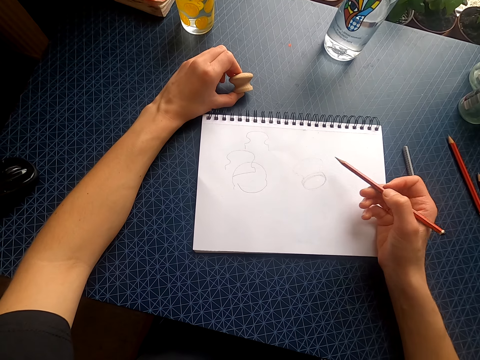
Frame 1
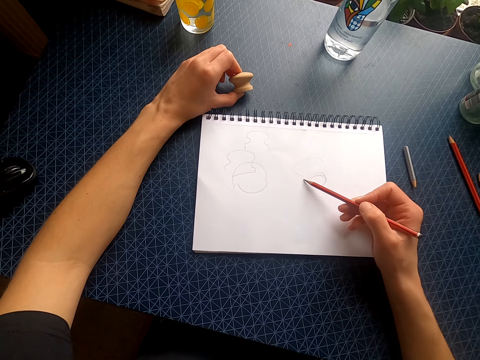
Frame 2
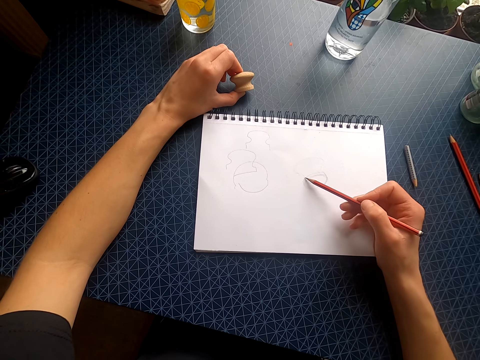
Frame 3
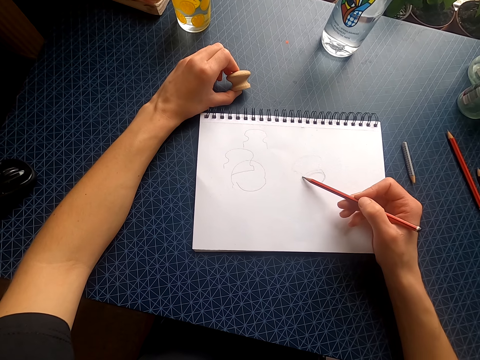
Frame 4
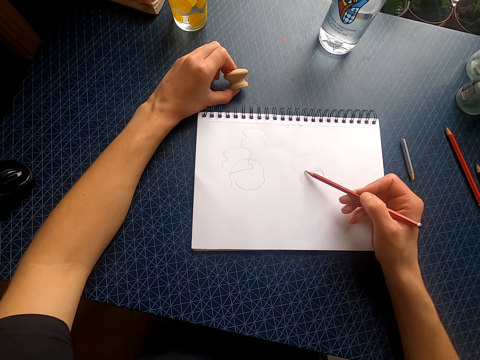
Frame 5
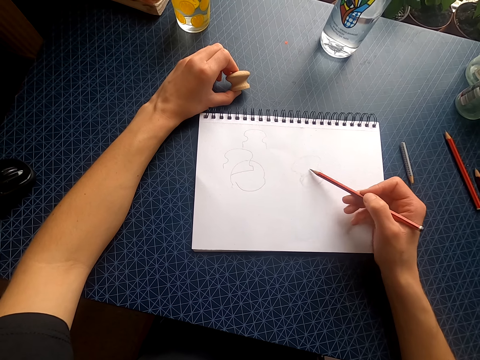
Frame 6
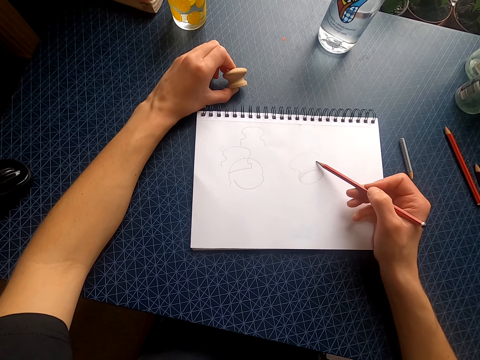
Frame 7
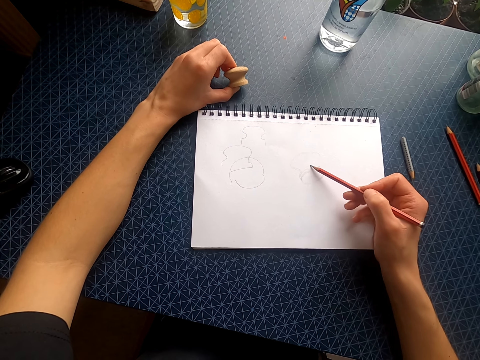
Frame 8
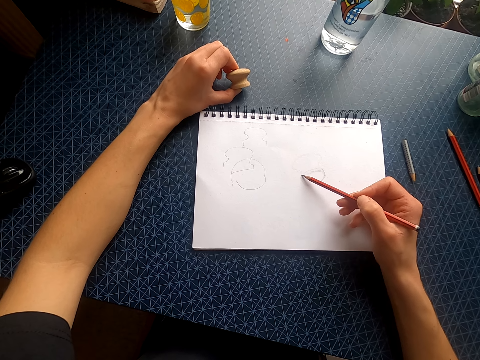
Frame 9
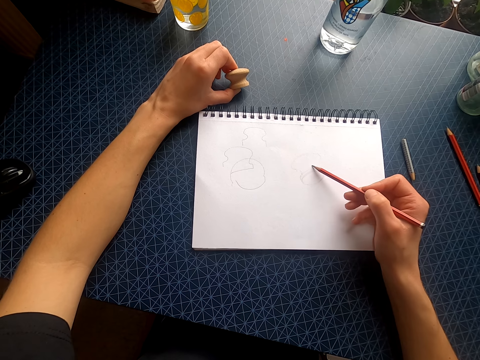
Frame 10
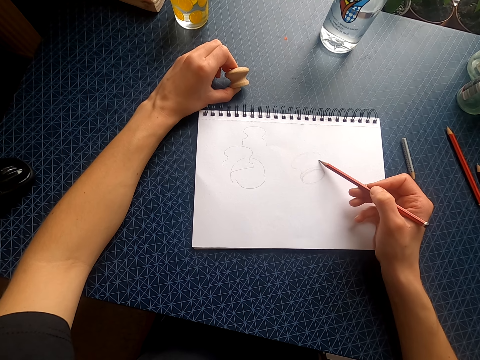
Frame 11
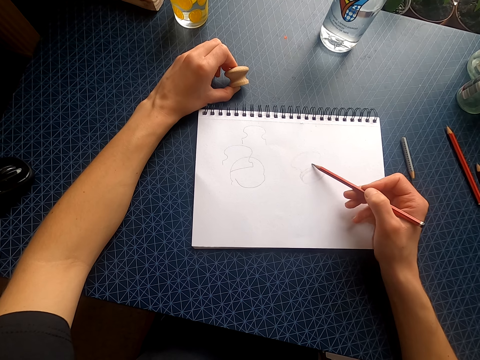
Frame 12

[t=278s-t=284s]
The camera wearer looks at the drawing book. They move the pencil. They draw on the drawing book with the pencil.

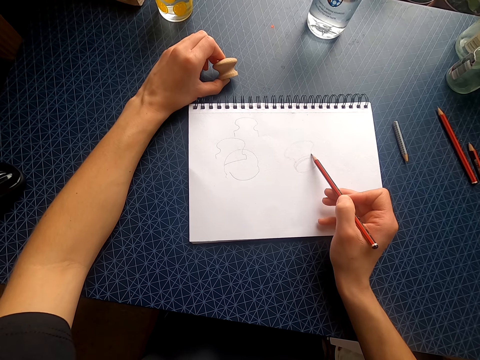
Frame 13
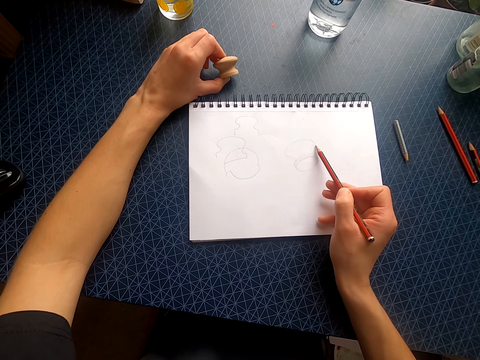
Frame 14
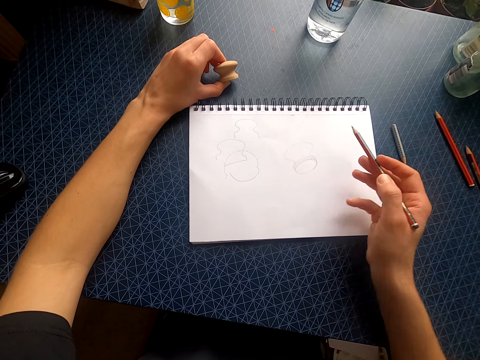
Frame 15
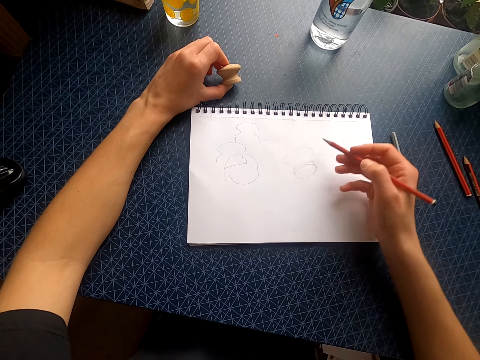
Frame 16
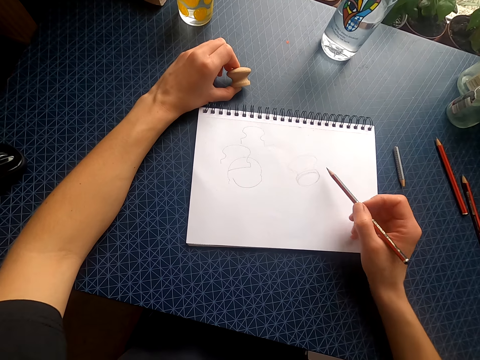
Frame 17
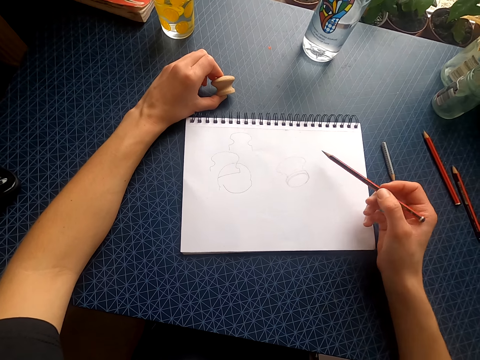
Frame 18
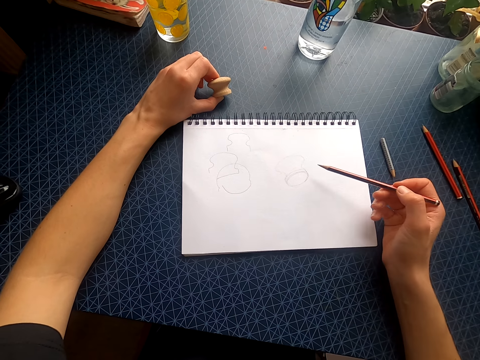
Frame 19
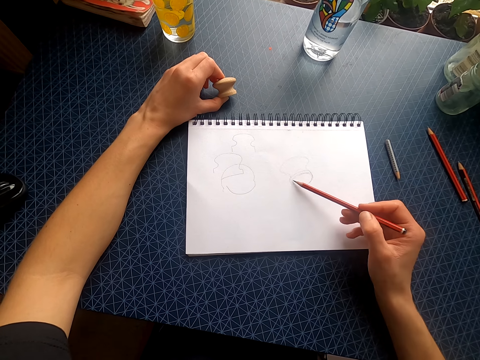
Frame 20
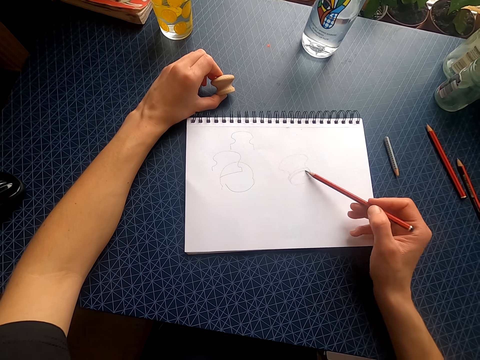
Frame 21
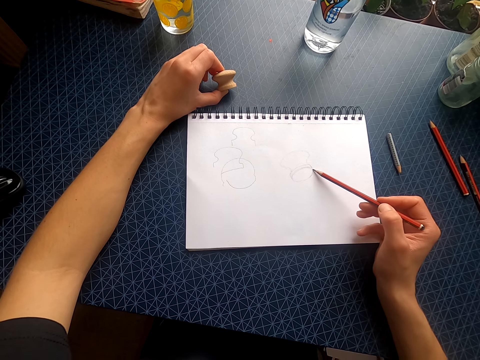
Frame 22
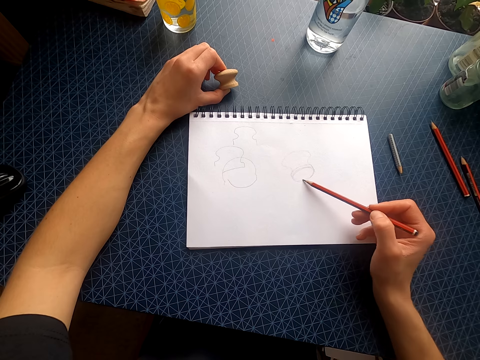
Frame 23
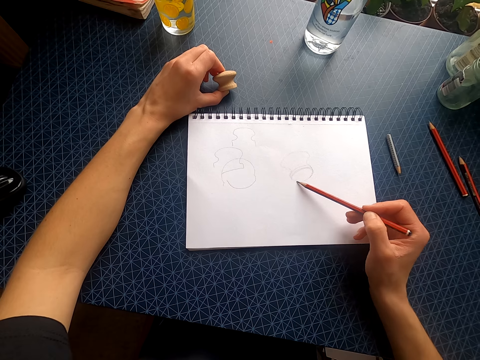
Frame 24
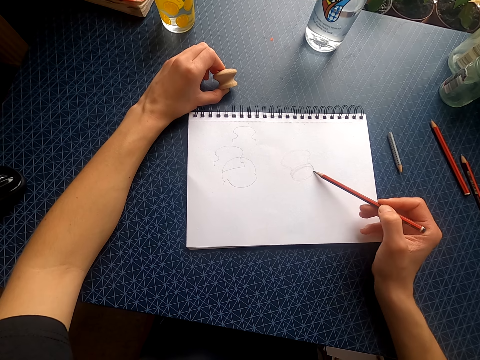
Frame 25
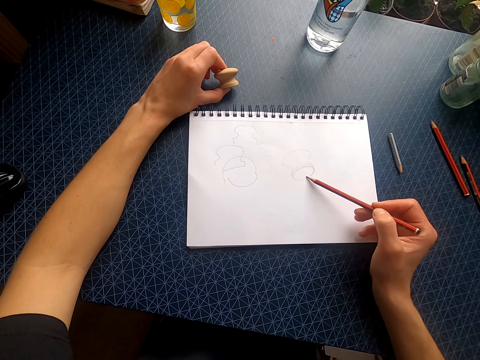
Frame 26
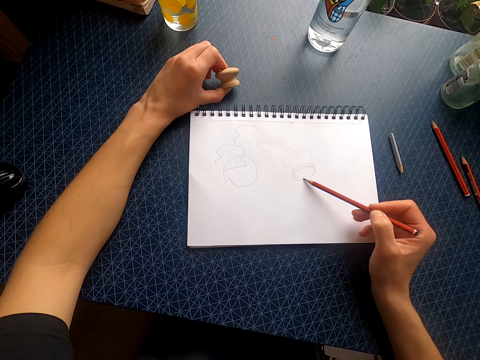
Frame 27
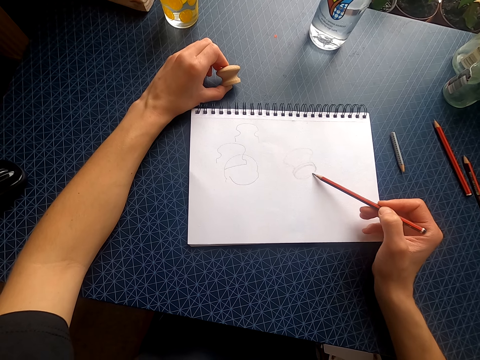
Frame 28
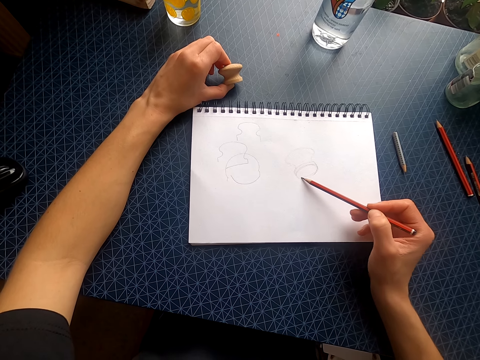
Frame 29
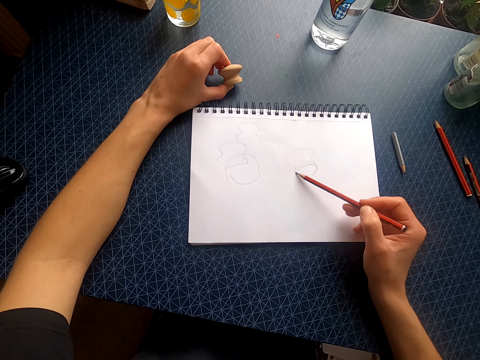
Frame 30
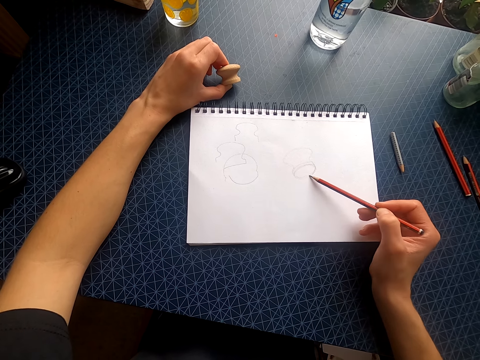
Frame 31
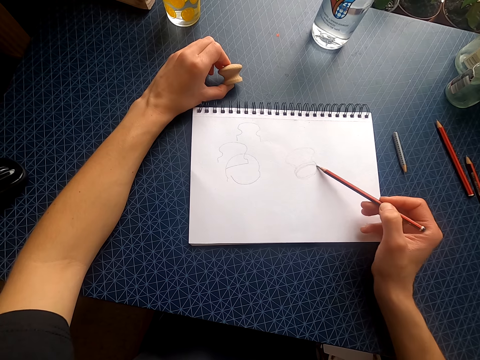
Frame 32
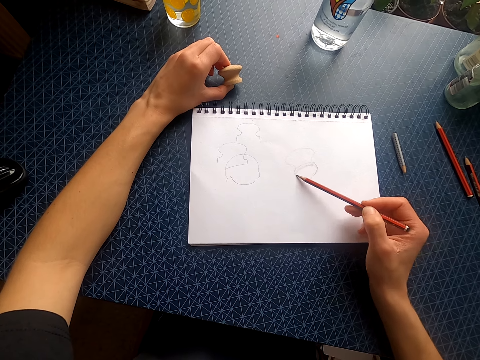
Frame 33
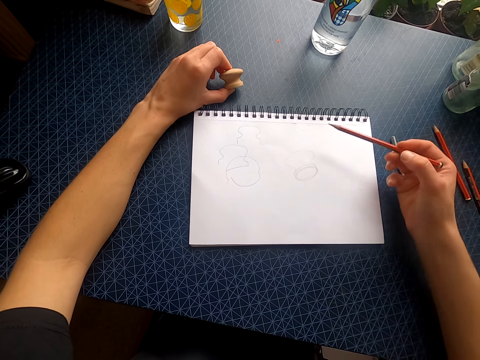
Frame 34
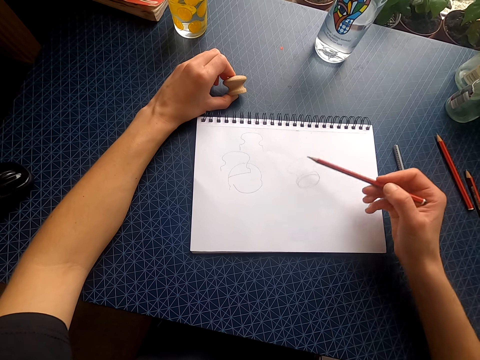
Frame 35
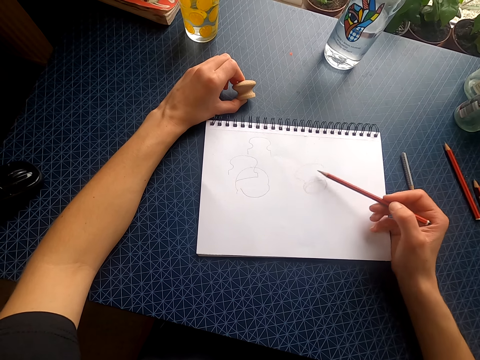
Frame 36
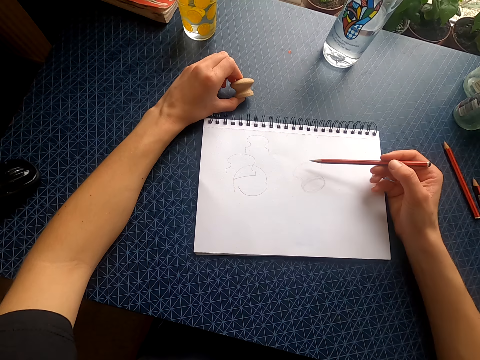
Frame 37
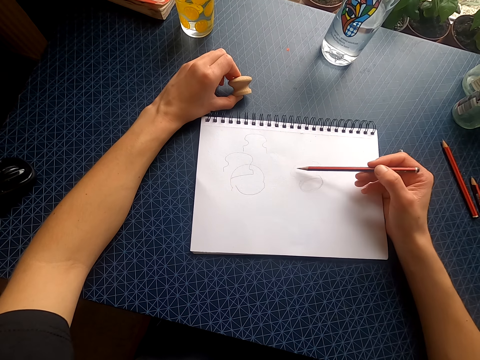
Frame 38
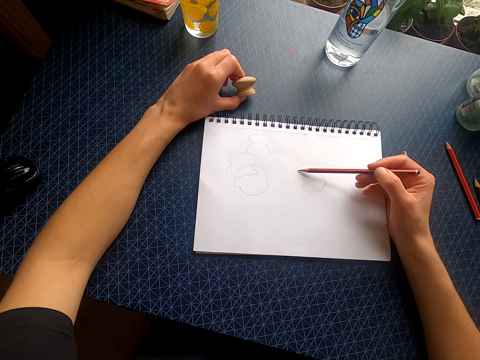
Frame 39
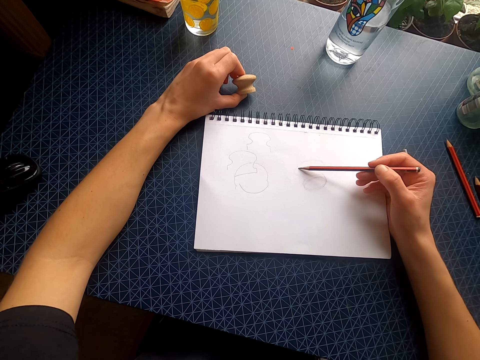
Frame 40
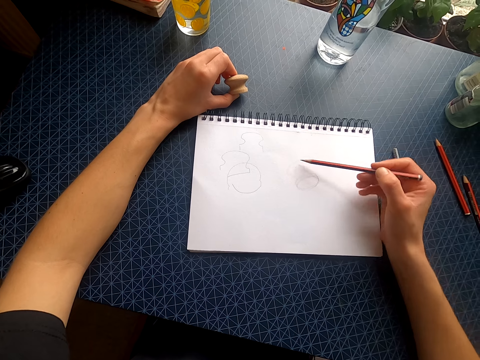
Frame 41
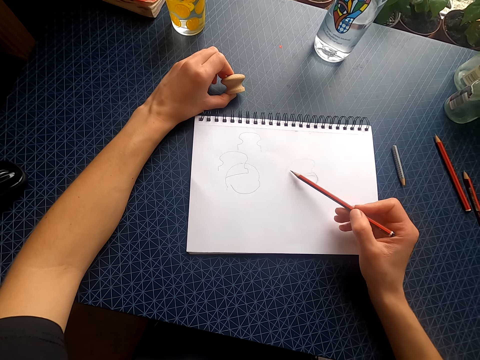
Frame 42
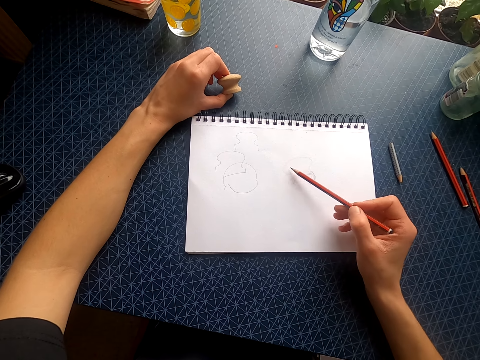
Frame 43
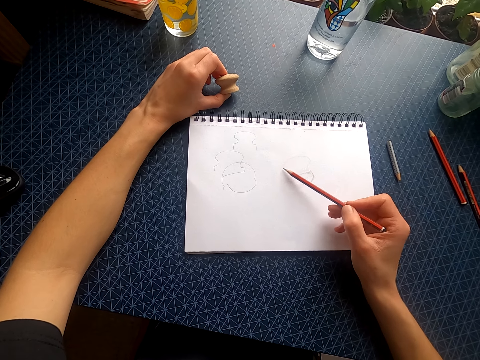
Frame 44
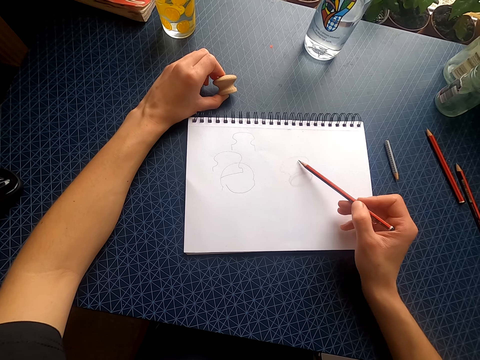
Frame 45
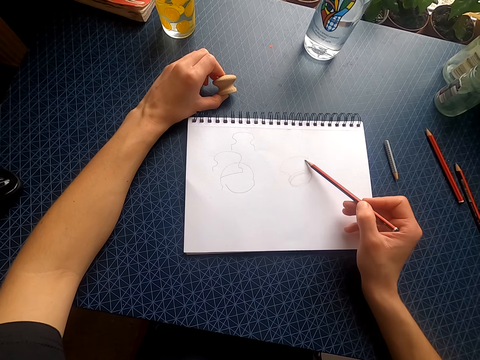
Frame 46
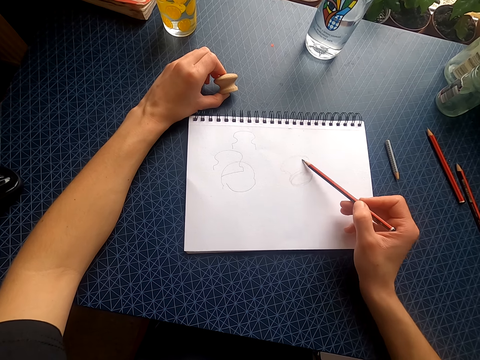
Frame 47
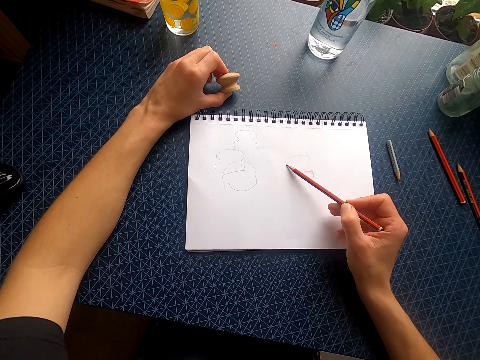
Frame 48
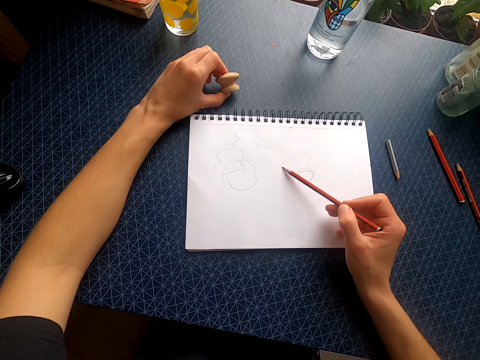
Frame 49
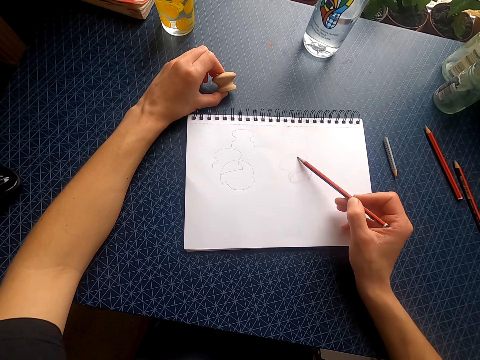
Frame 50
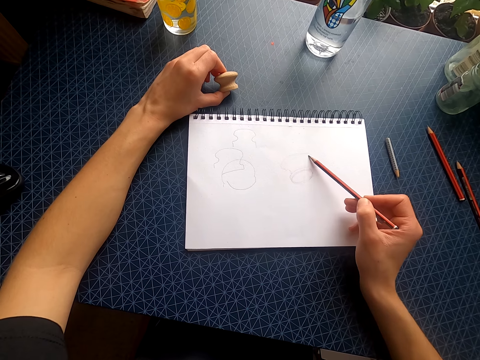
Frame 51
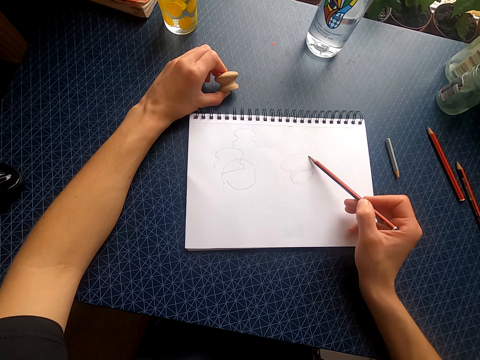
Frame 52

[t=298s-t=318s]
The camera wearer lifts the pencil. They draw on the drawing book. They move the pencil. They draw on the drawing book.
